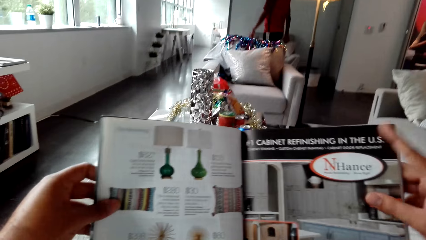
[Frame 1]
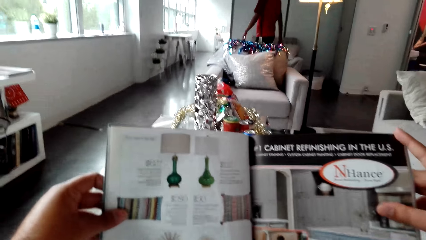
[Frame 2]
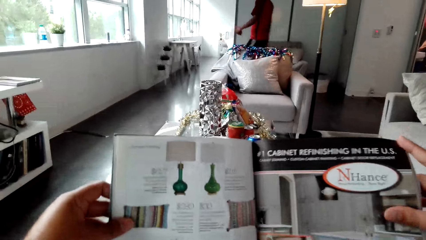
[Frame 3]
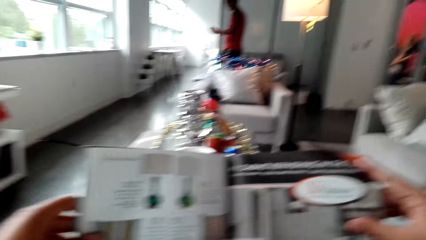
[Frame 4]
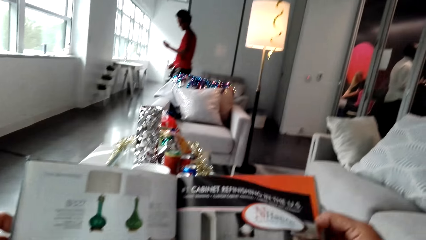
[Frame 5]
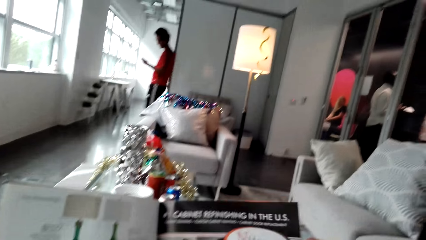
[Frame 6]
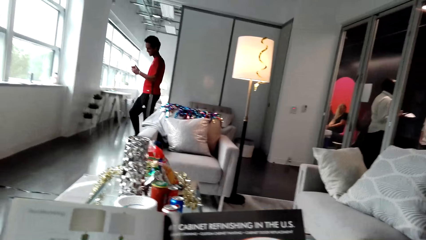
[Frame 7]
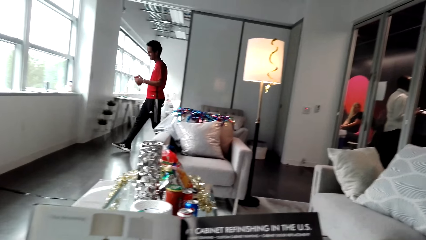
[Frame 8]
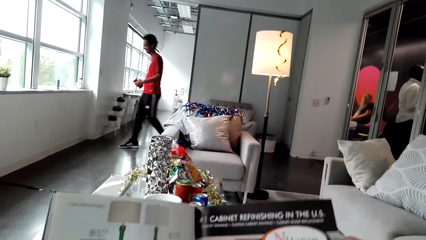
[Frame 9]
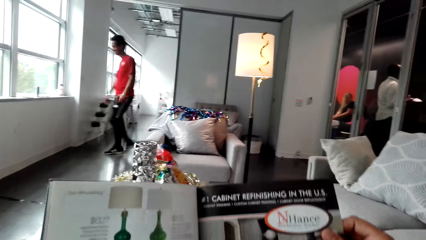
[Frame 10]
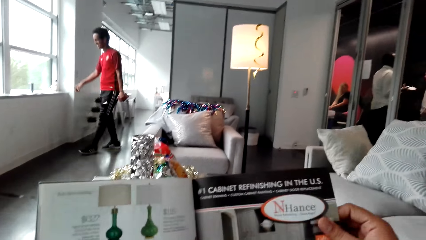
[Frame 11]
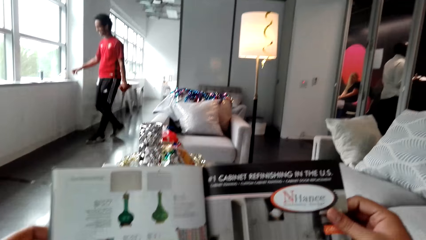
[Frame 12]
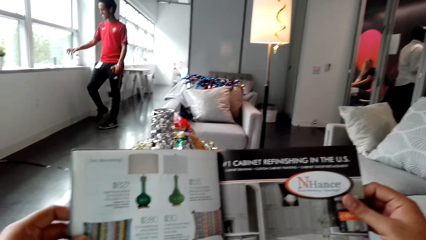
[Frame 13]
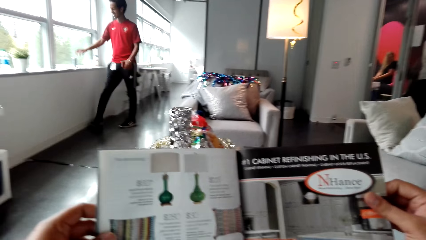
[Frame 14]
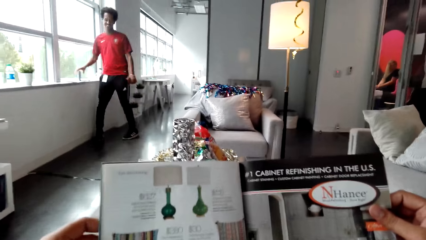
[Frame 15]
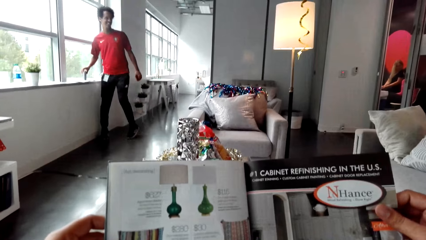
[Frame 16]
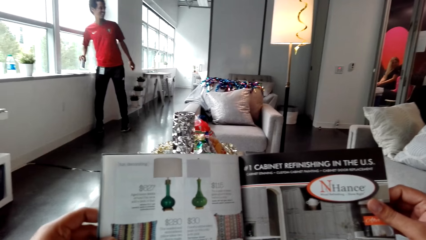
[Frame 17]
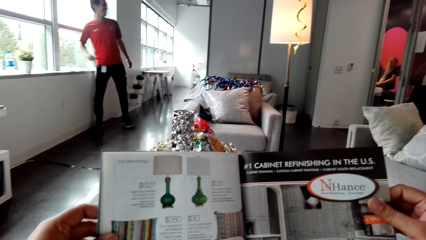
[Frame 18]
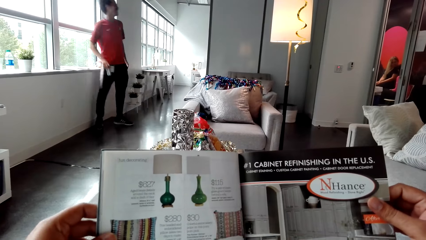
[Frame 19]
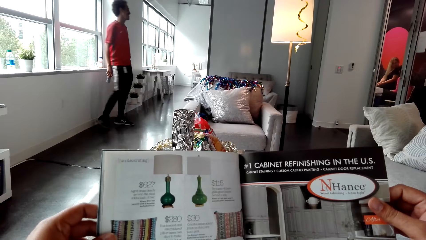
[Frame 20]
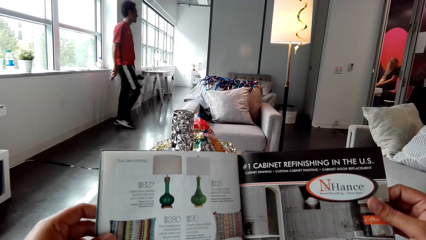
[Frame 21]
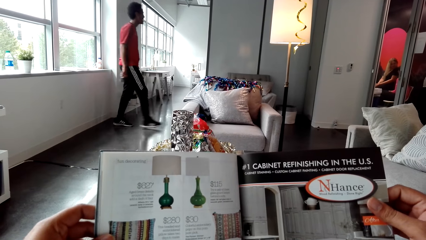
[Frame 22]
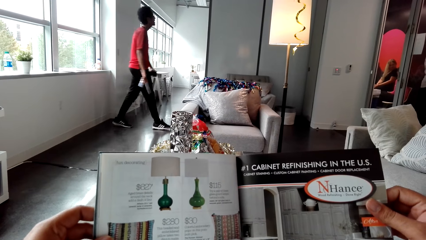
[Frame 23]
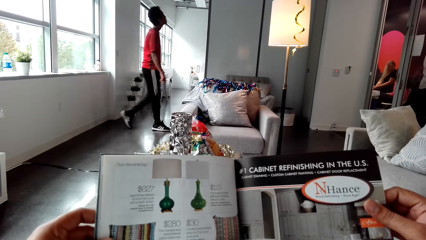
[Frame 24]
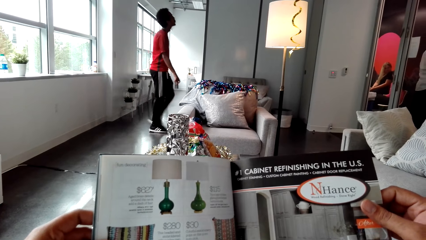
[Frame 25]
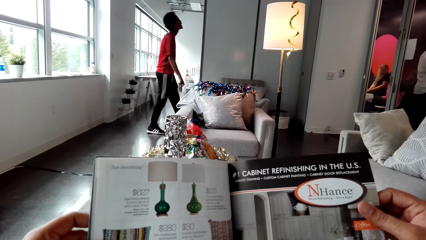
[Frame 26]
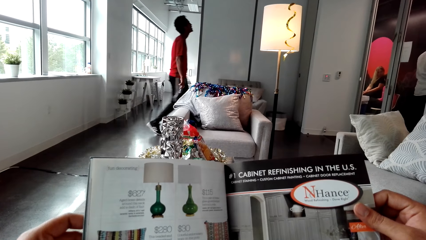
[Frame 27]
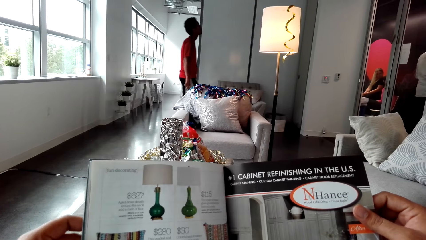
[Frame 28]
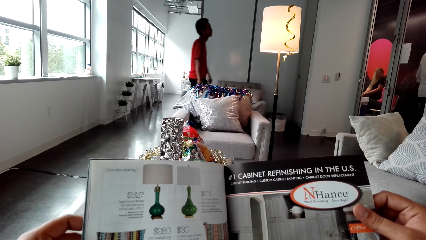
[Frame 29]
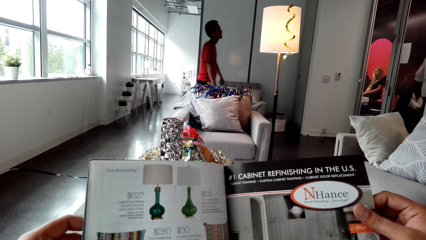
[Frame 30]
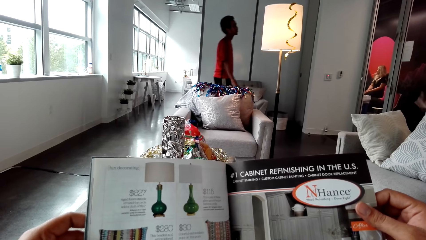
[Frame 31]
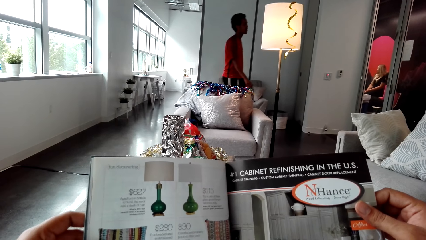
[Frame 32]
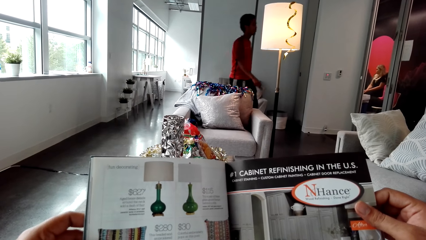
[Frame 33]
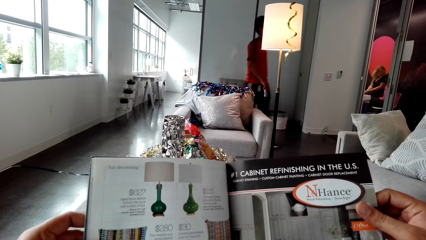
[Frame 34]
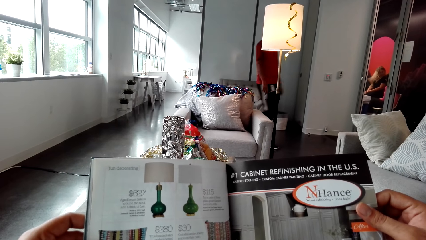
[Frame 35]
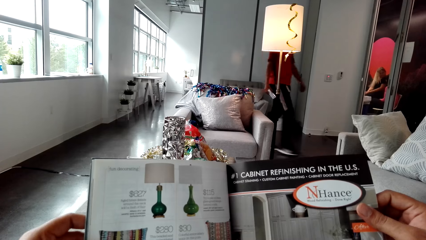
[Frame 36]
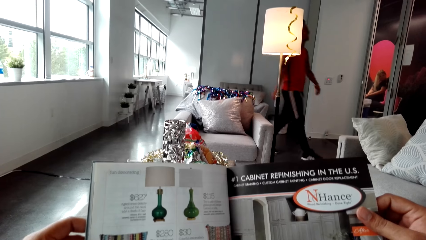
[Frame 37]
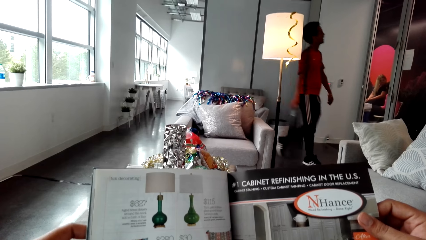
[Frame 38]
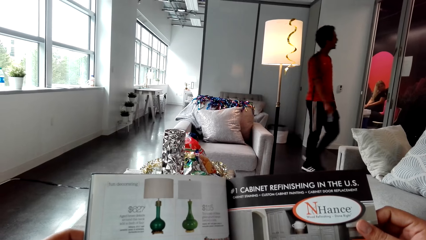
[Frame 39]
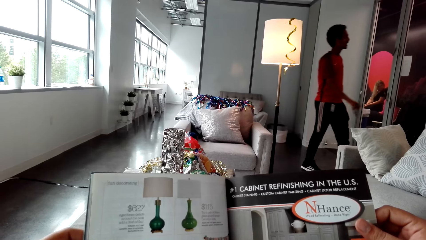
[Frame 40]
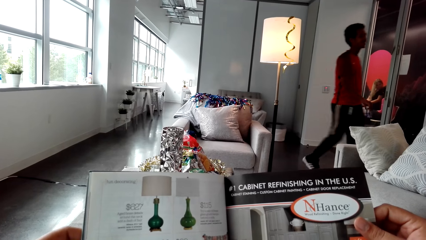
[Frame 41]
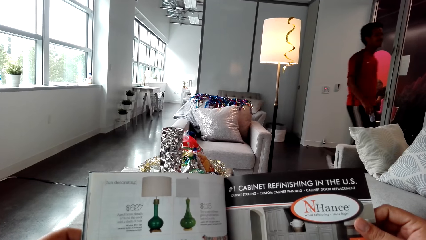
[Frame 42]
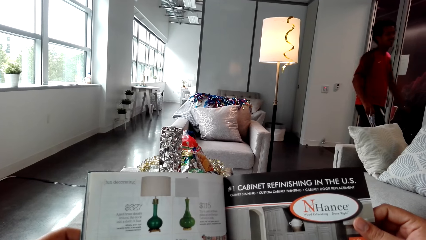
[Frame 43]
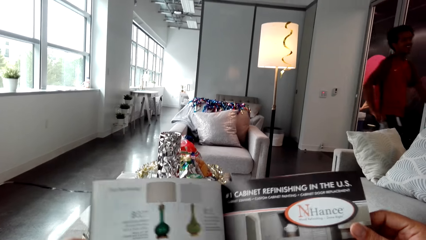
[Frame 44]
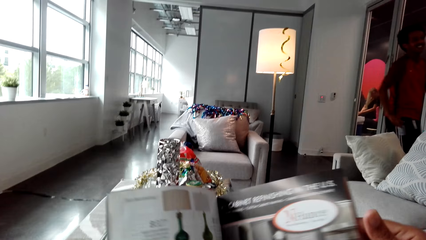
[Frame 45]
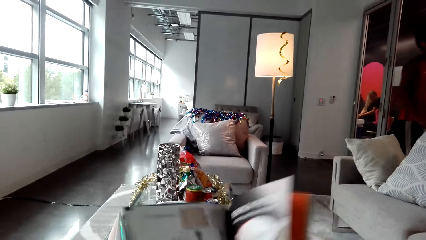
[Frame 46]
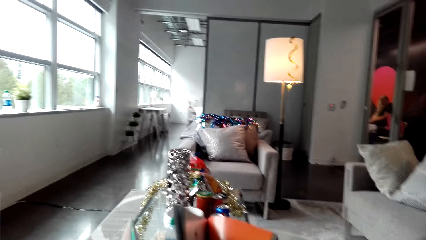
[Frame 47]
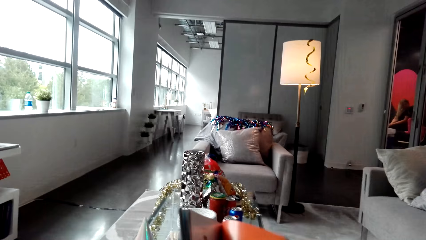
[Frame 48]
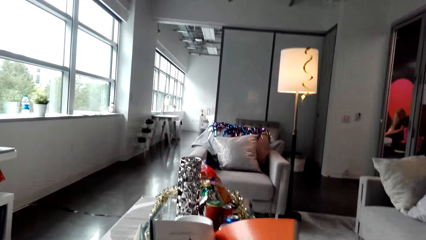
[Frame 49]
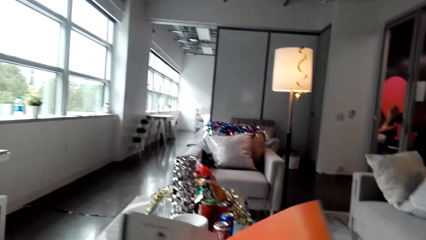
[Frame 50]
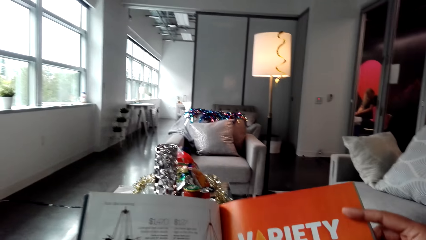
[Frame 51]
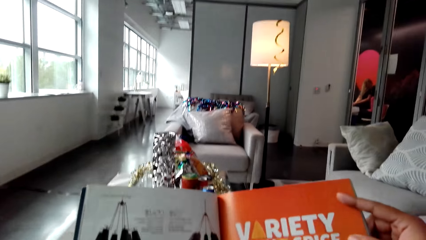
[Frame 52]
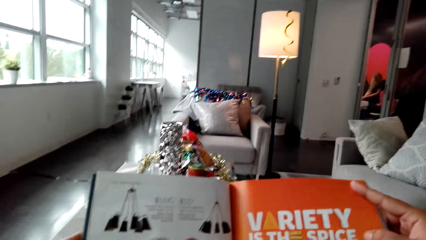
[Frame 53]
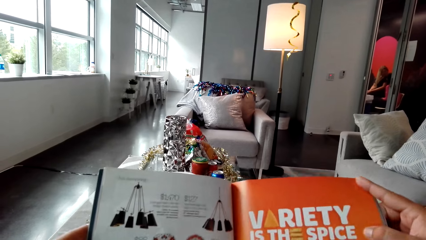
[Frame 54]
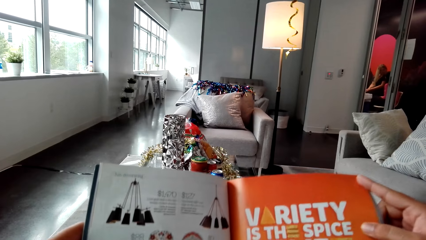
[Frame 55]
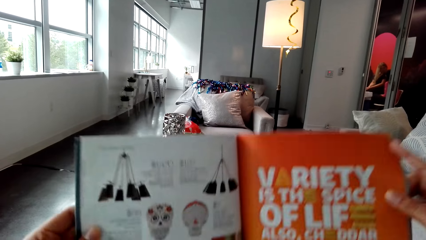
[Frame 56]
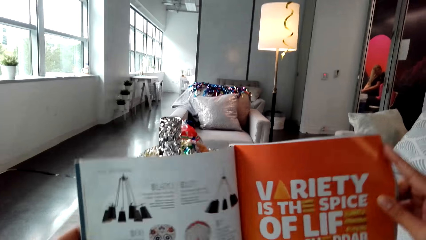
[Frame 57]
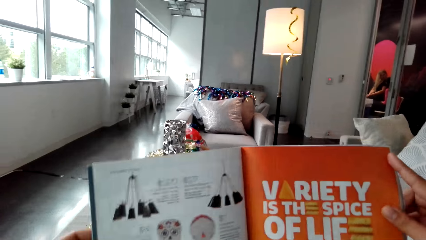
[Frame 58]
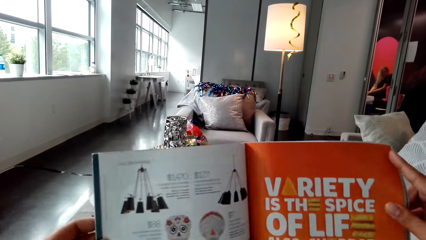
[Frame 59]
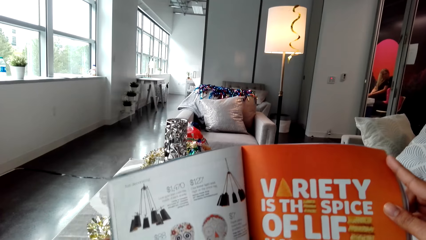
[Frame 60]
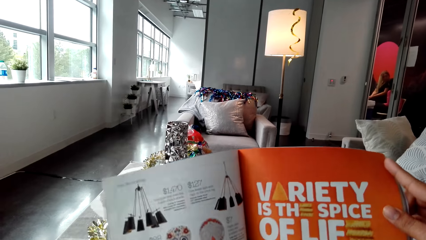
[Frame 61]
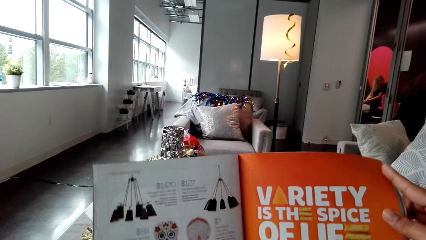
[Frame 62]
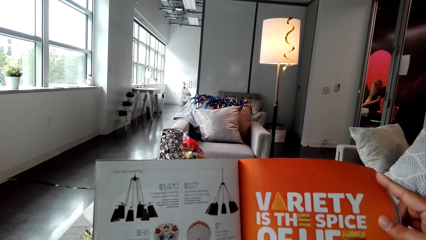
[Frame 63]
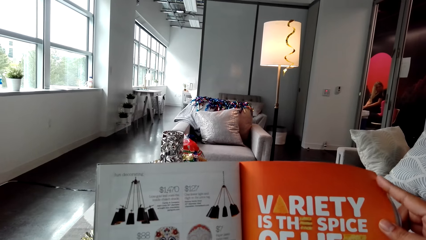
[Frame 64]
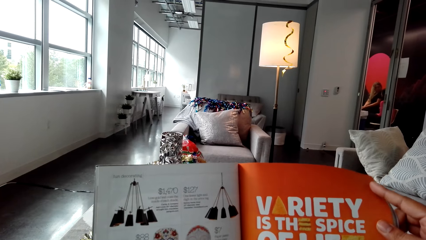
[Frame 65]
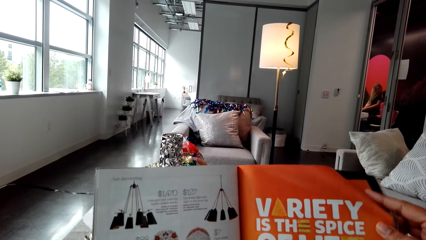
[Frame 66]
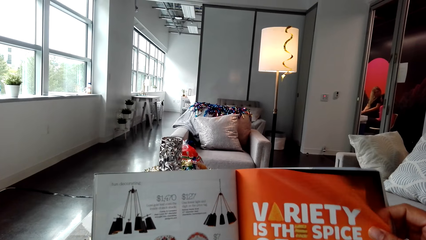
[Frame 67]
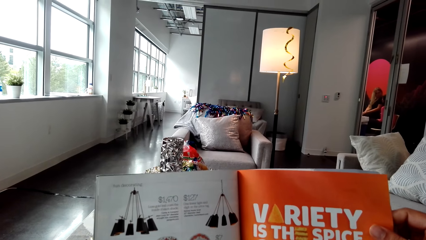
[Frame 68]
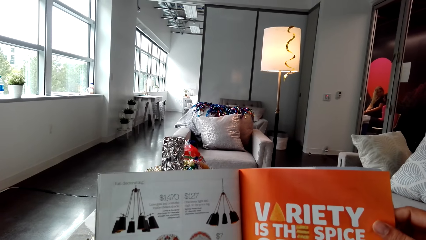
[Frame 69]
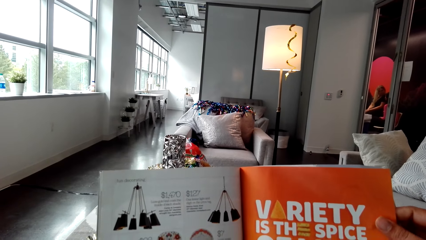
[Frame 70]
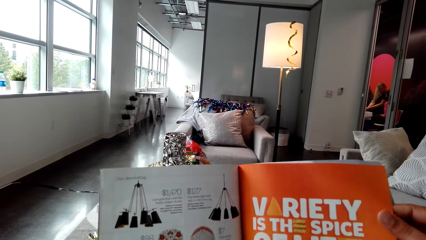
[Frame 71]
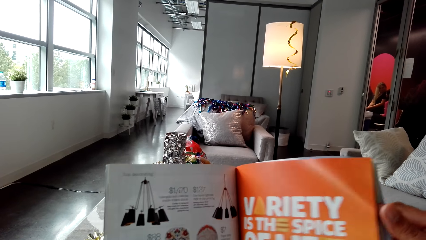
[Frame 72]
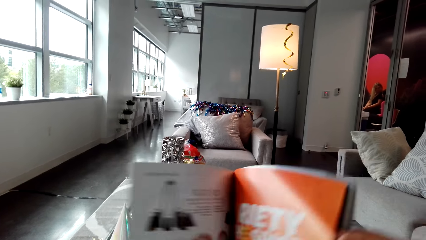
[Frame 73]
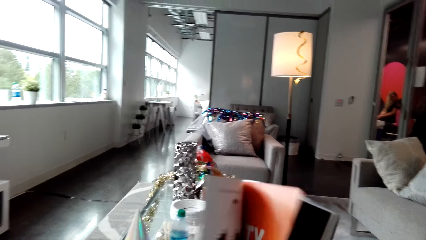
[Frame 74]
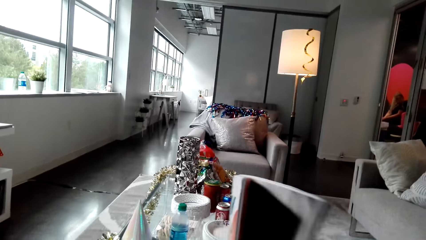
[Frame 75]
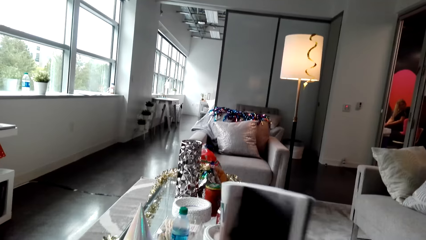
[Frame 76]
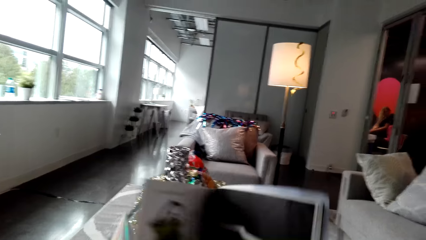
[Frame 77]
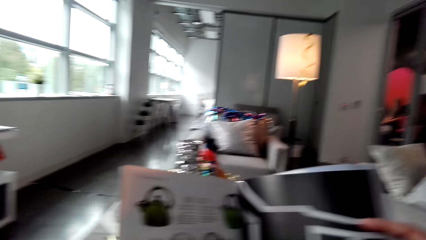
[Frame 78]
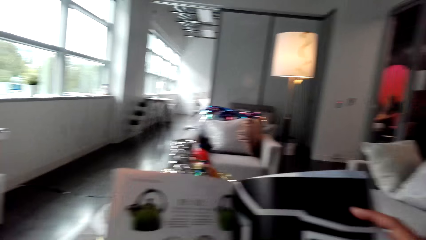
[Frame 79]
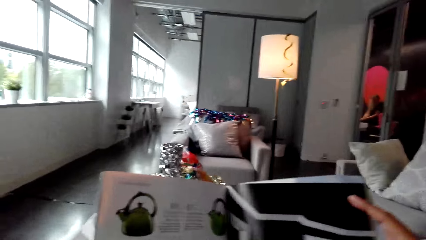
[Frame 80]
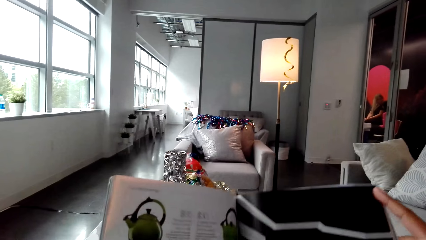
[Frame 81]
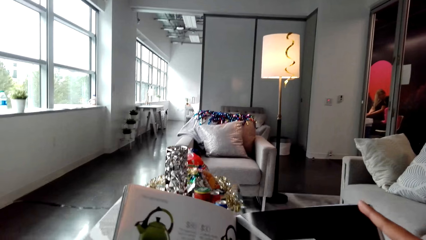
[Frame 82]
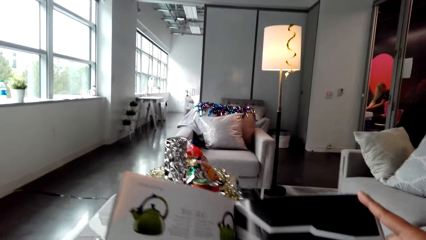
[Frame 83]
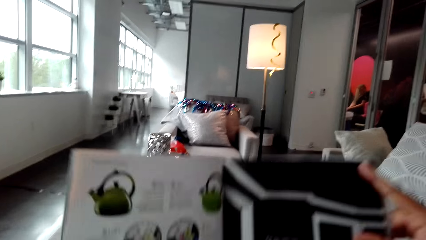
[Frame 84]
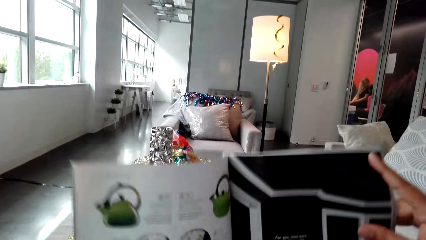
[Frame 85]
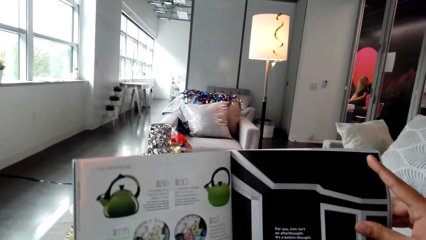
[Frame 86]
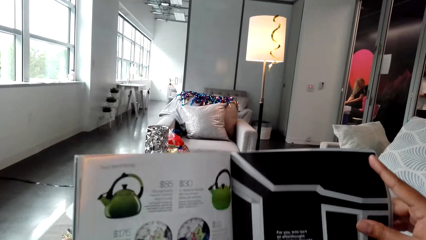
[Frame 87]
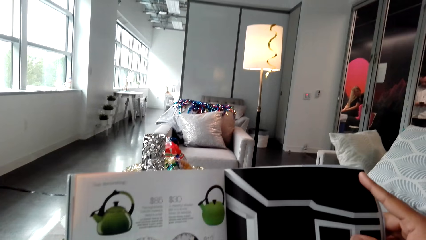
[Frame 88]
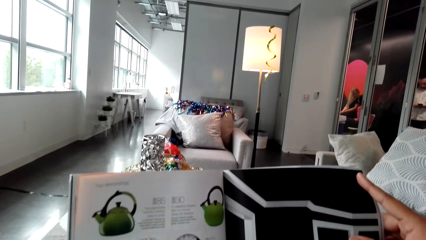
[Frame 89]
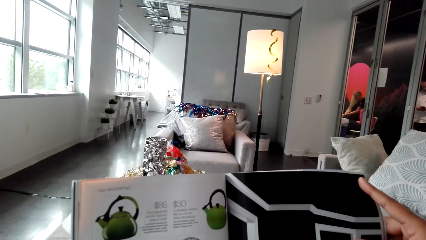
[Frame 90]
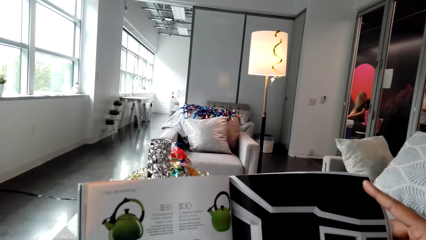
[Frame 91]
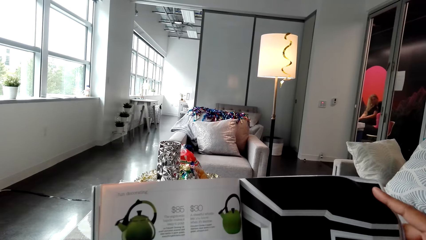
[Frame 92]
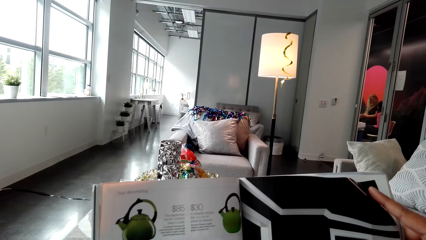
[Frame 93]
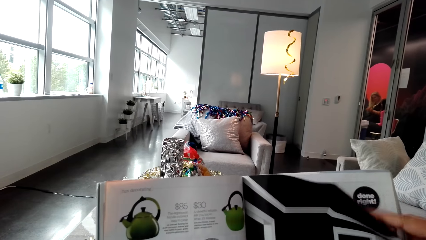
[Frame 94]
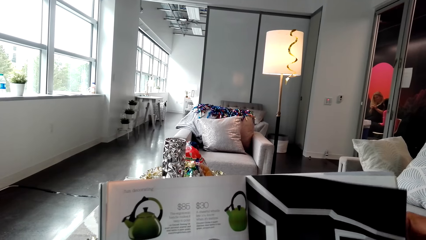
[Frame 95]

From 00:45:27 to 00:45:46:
A man stares at his phone towards the window. He picks up a water bottle on the window and carries the bottle in the room. The camera wearer peruses the booklet pages.
